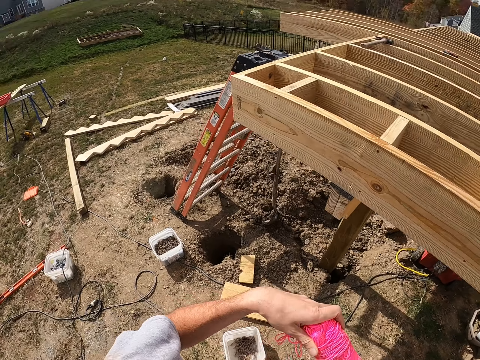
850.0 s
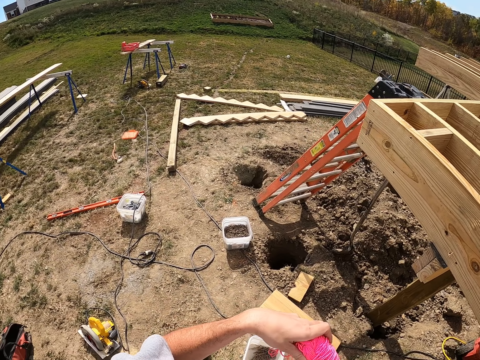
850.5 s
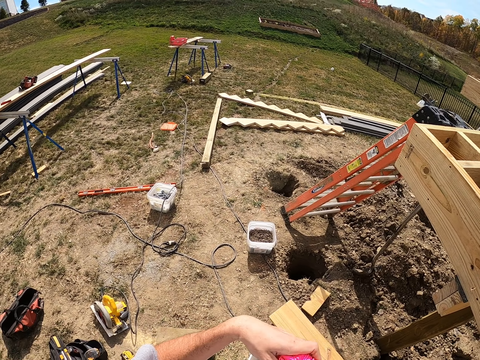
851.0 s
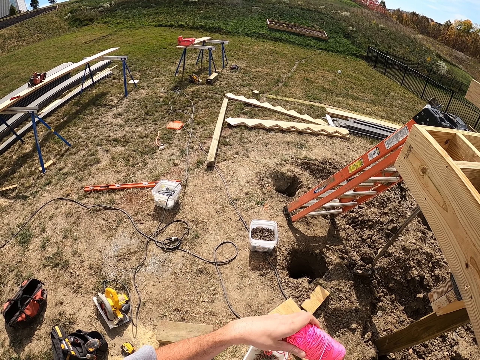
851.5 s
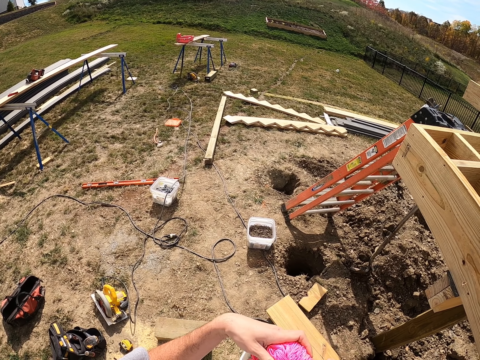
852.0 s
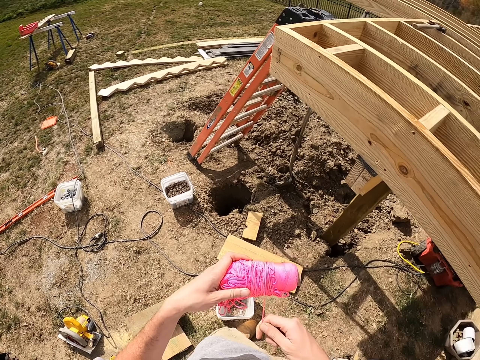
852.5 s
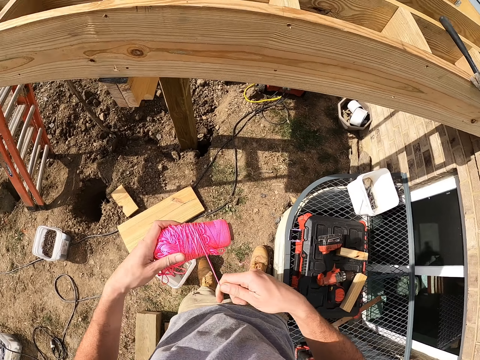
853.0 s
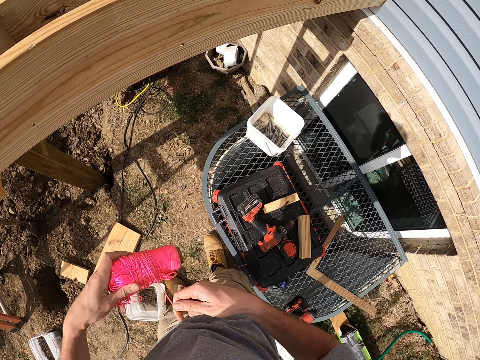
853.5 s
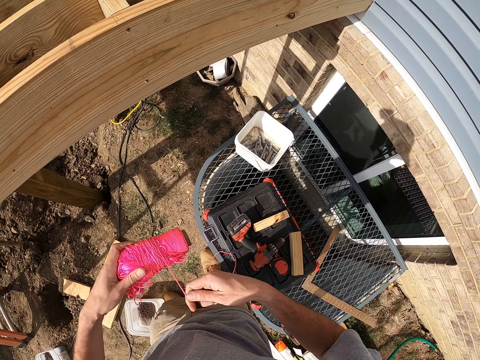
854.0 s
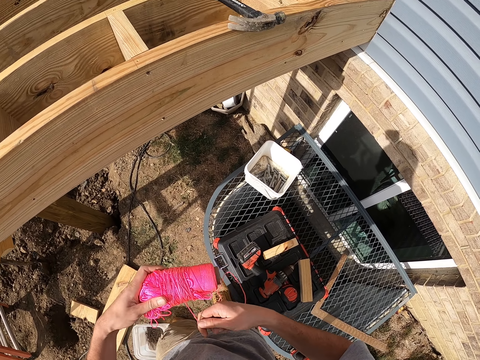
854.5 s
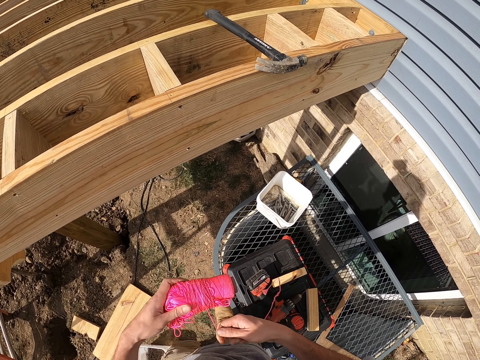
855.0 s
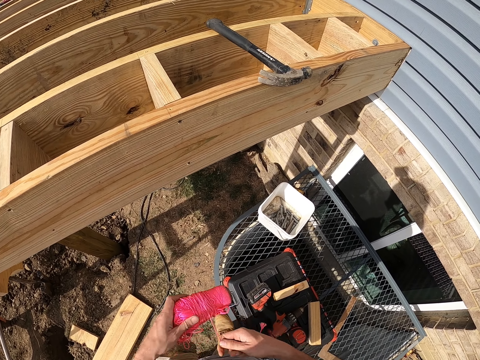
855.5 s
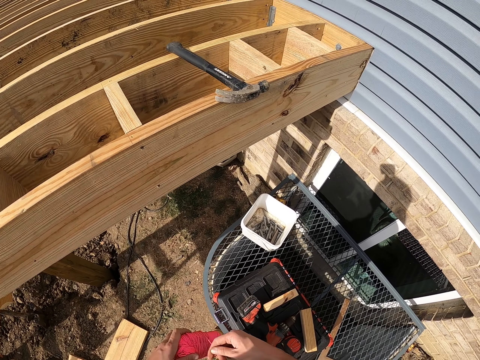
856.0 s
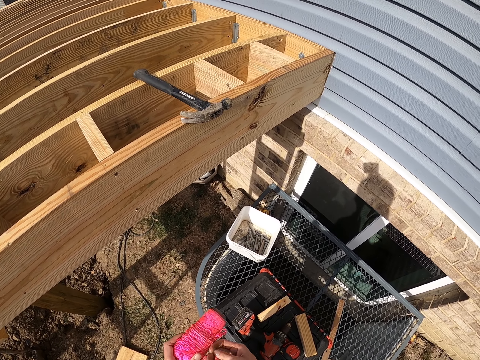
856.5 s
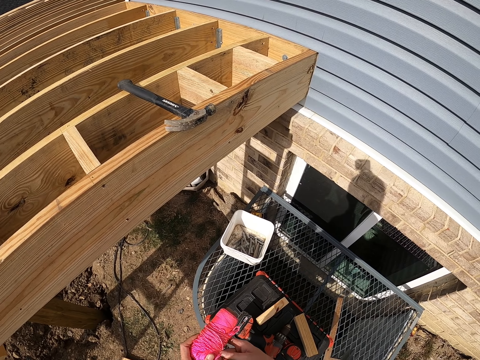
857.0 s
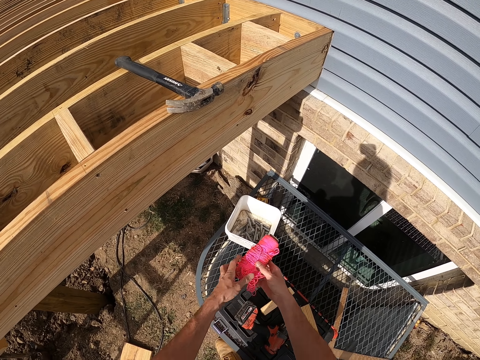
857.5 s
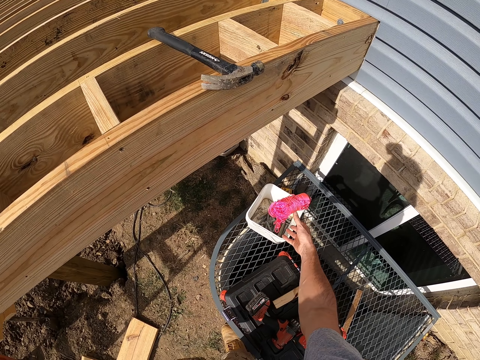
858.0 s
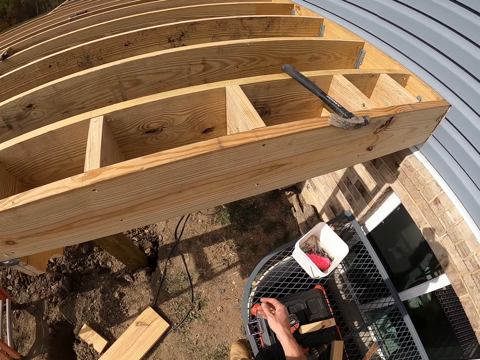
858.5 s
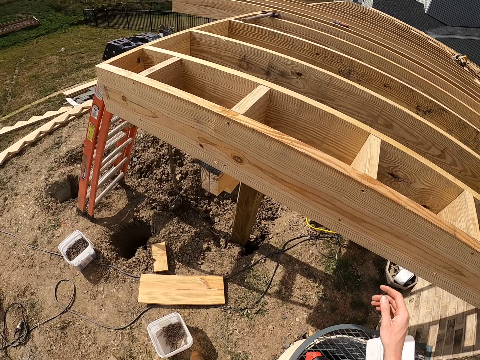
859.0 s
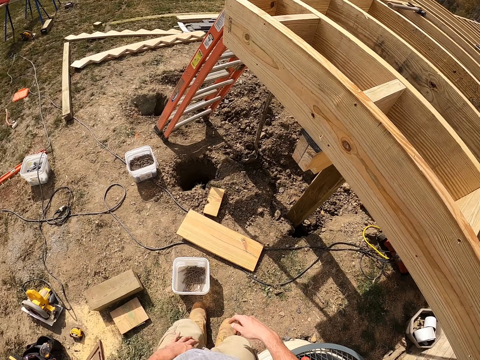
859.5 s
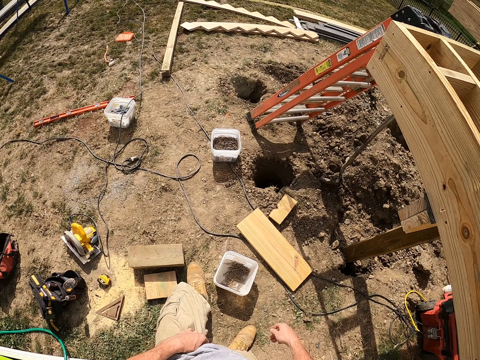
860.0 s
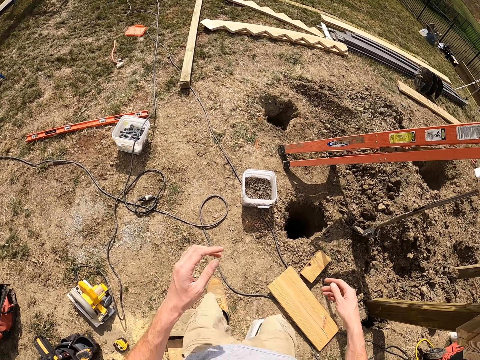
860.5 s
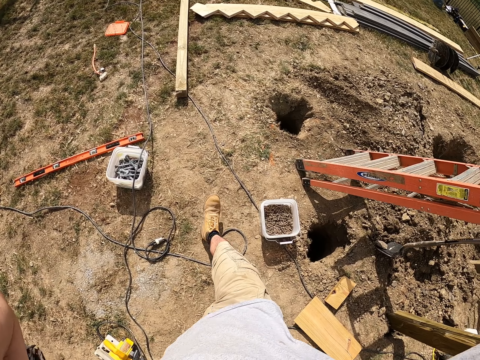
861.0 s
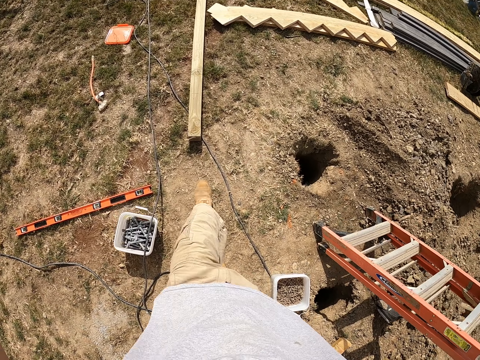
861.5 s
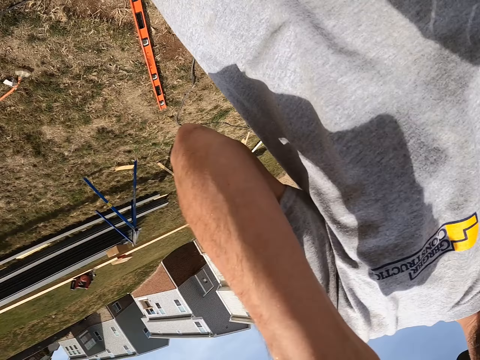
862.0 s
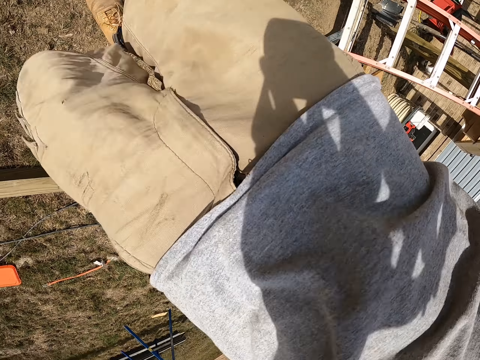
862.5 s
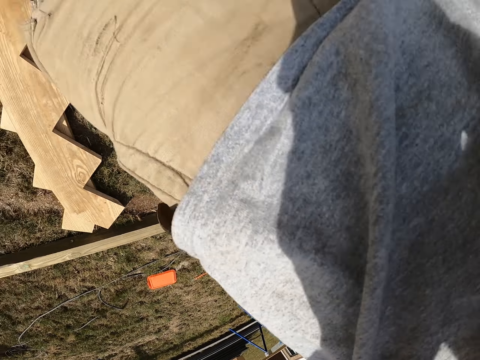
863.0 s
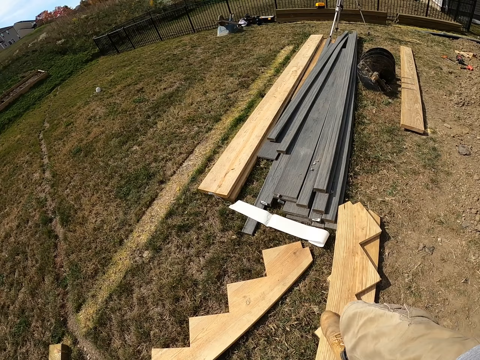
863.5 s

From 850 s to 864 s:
The camera wearer throws the rope into a tin. They walk around and touch the camera.
